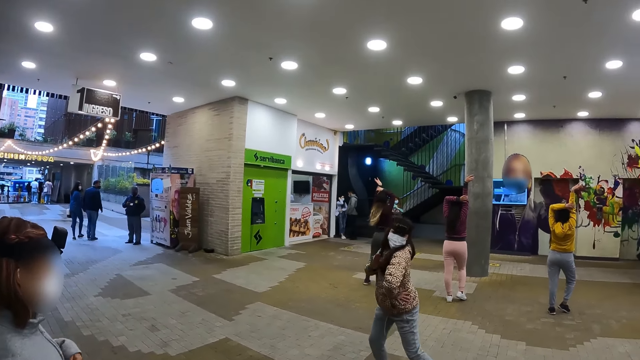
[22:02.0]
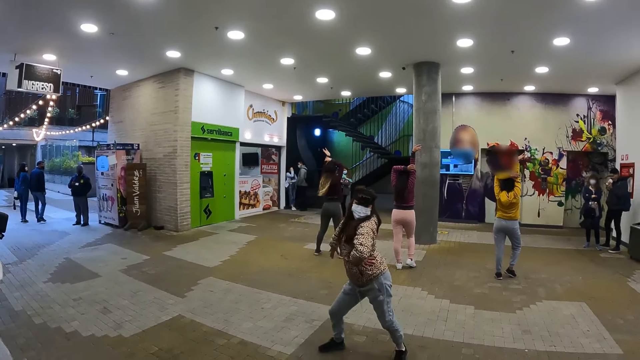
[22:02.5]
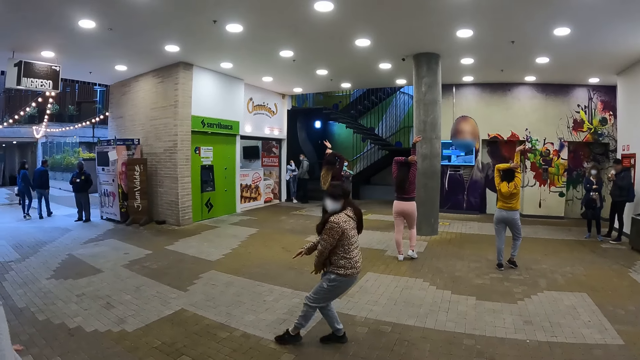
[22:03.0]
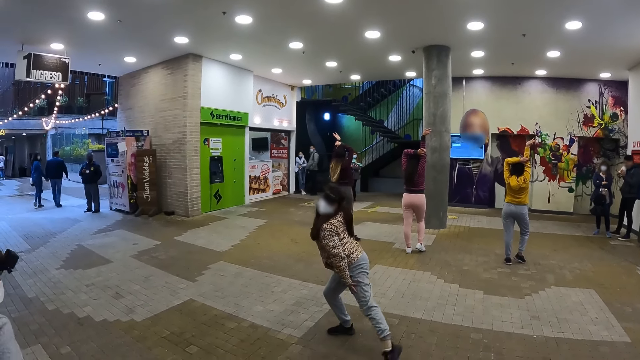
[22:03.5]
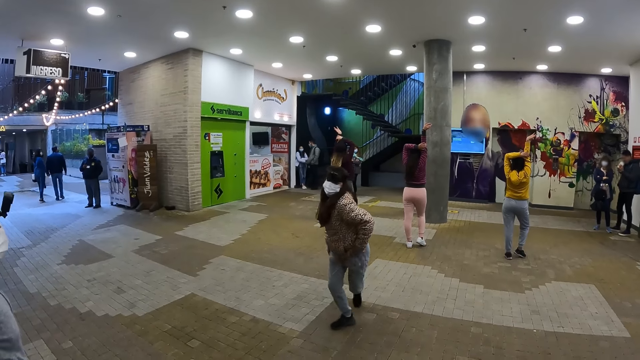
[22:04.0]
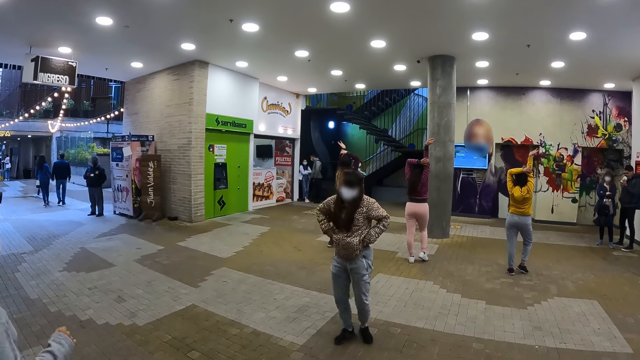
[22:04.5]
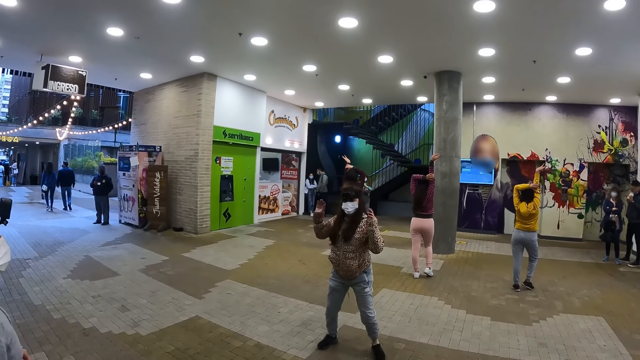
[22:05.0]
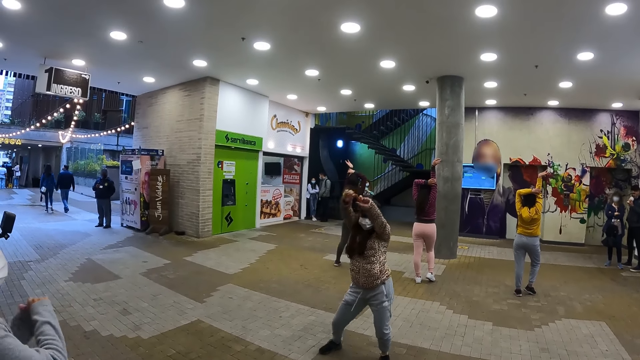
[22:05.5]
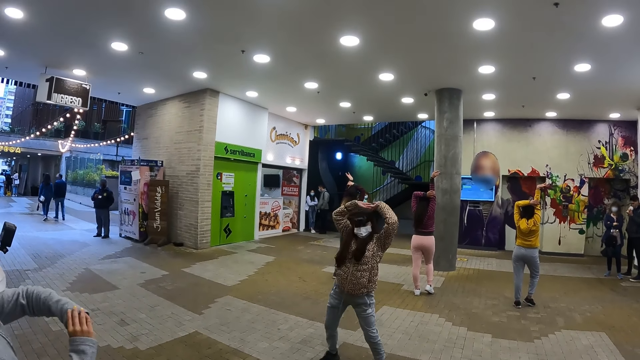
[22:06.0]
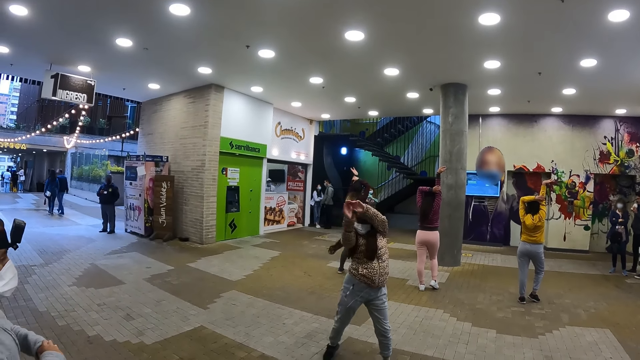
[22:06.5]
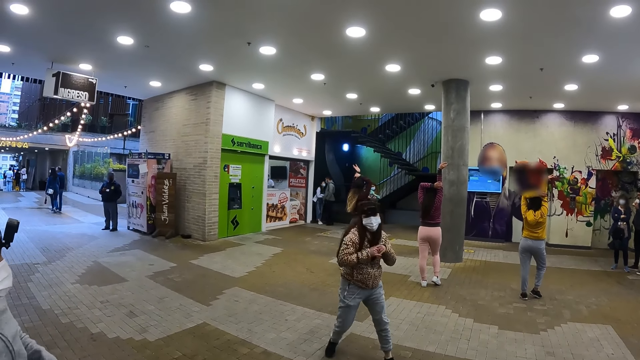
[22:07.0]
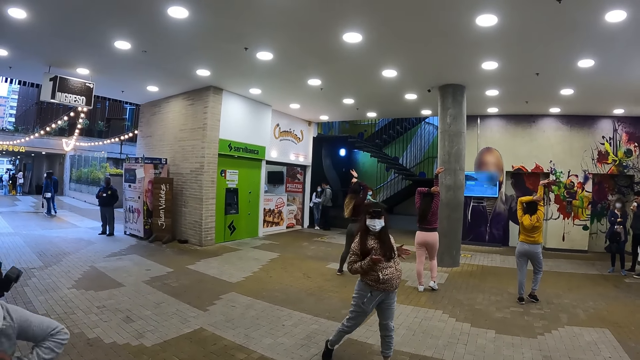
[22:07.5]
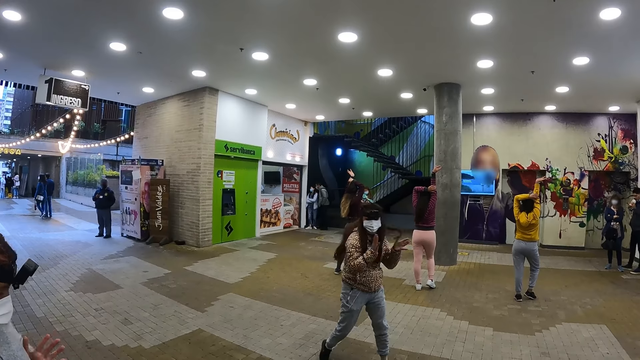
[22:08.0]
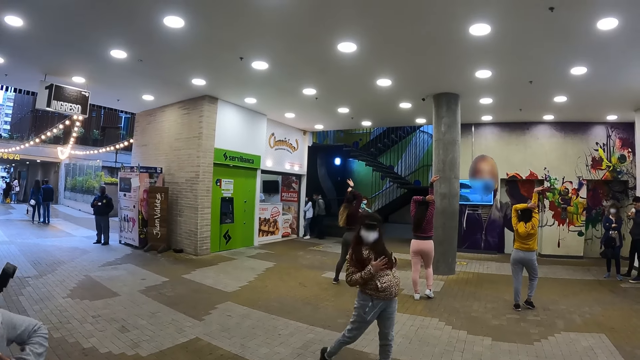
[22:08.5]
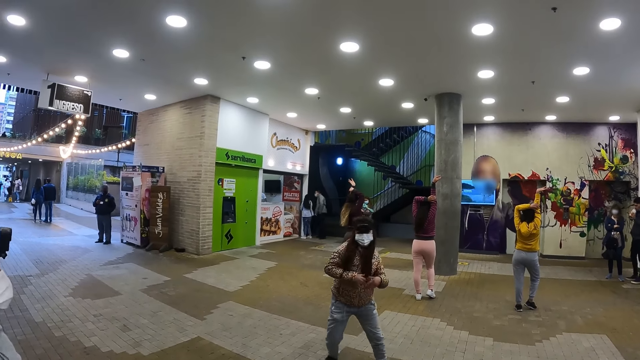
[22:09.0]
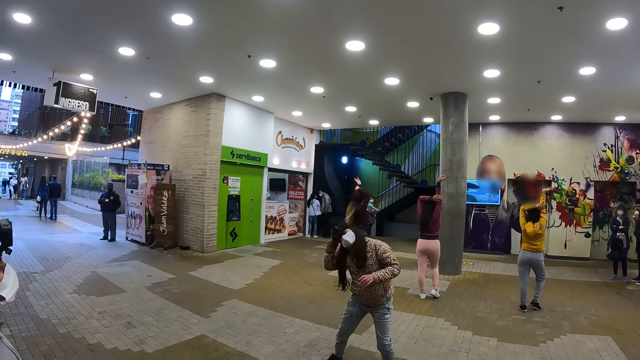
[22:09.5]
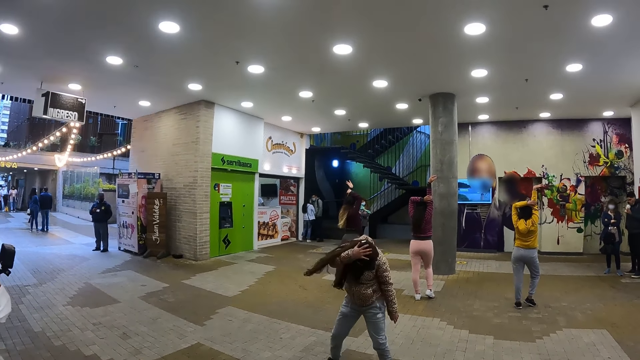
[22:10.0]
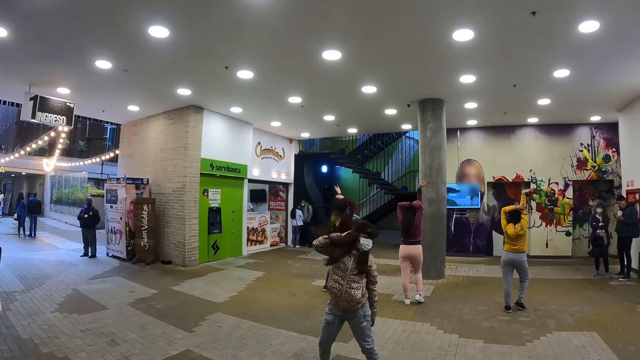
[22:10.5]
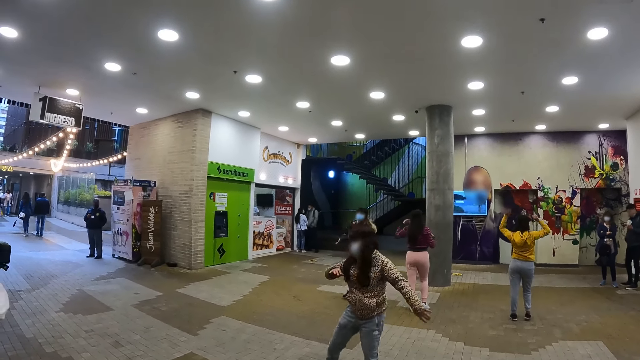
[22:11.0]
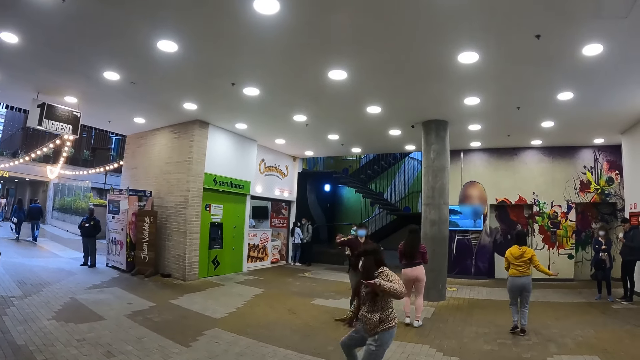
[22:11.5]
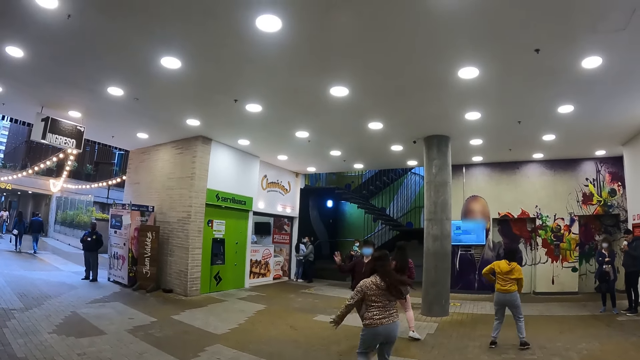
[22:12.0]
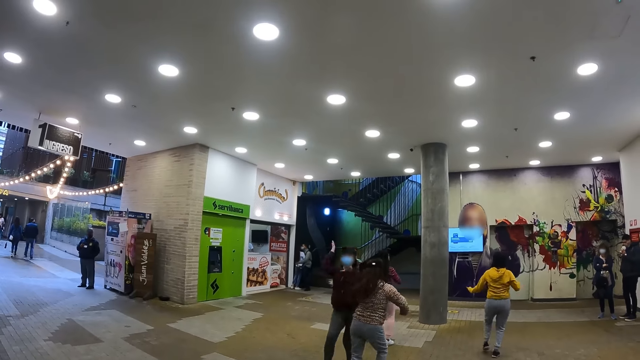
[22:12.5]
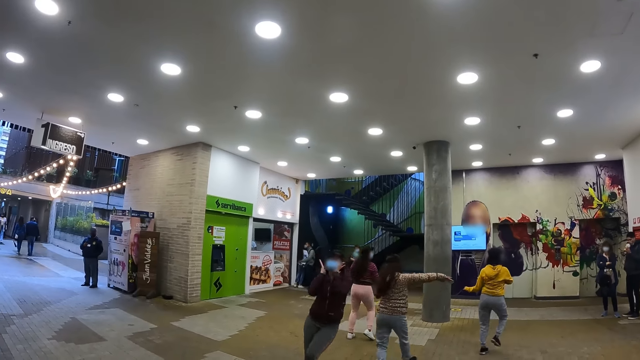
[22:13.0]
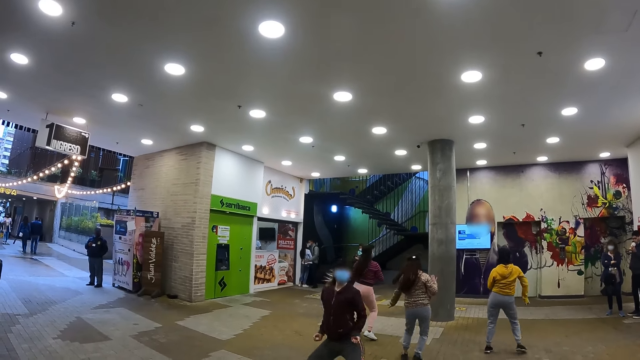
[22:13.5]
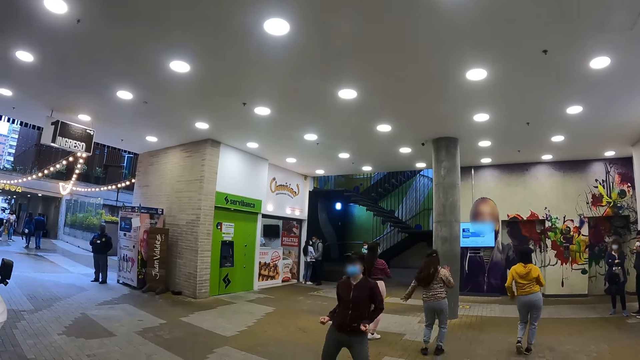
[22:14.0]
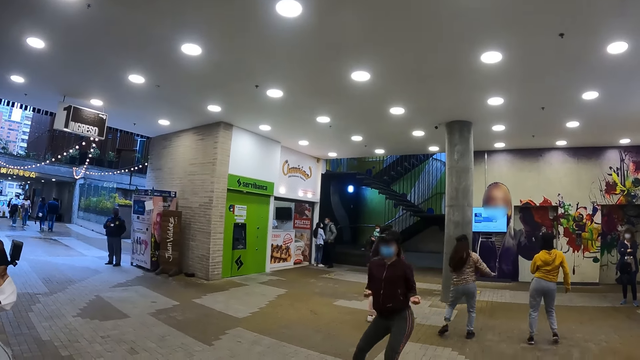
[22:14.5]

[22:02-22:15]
A woman dances with the colleagues.

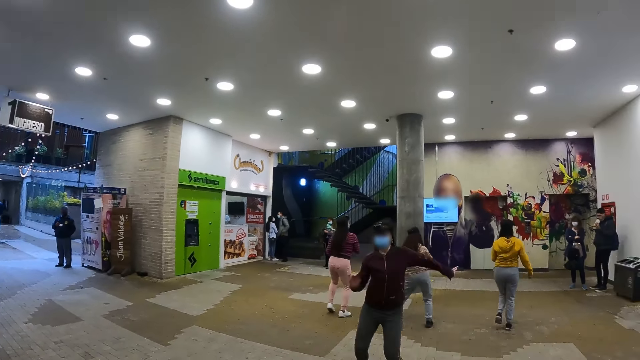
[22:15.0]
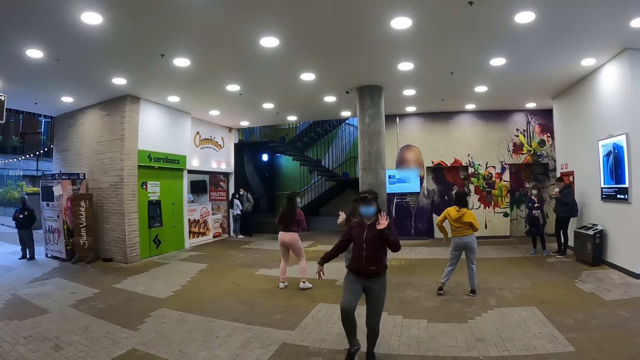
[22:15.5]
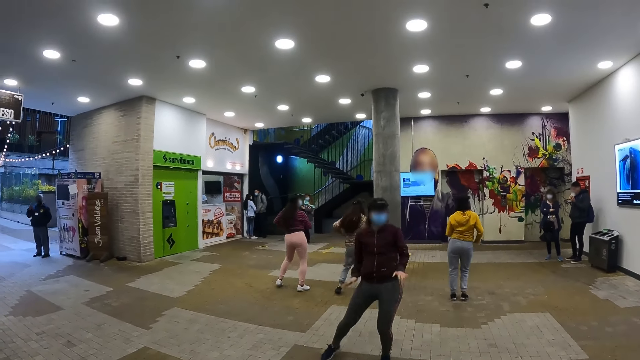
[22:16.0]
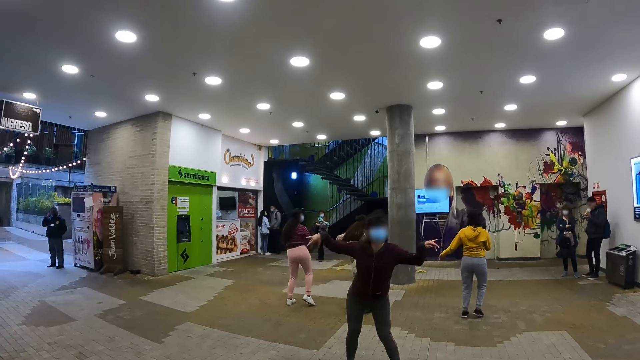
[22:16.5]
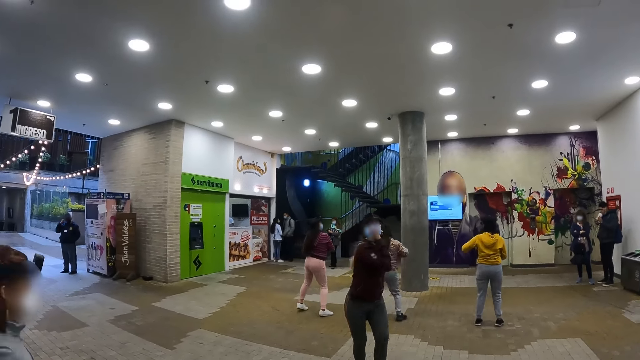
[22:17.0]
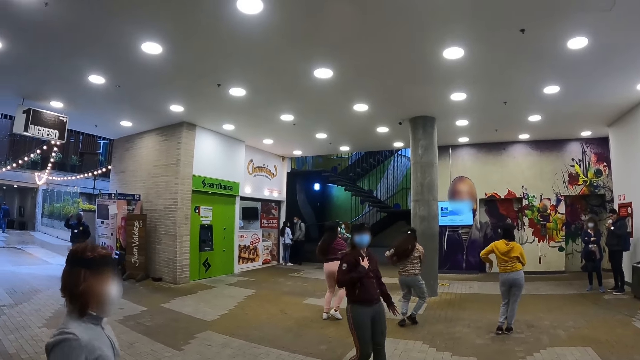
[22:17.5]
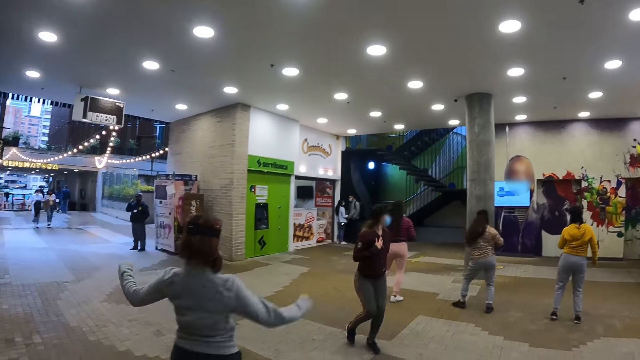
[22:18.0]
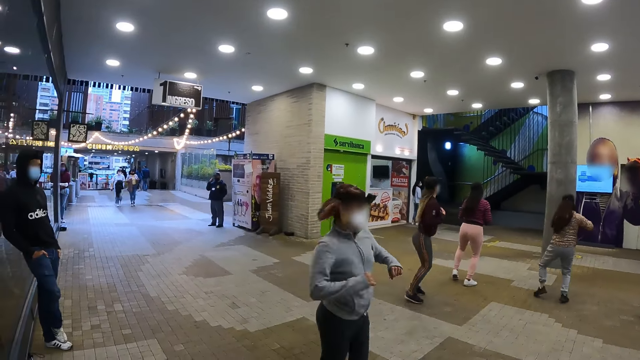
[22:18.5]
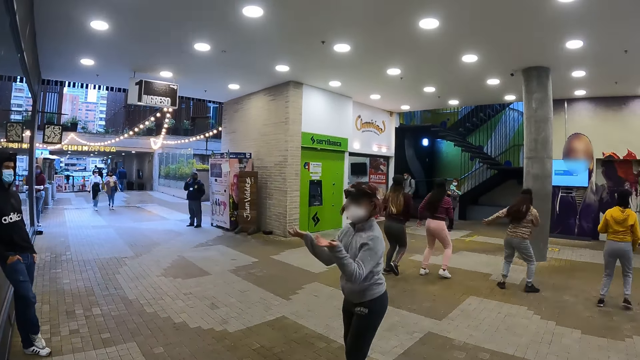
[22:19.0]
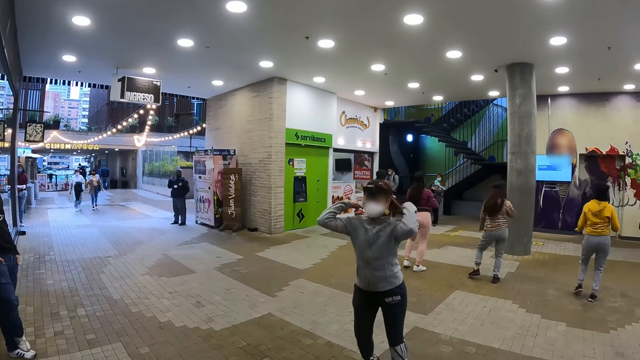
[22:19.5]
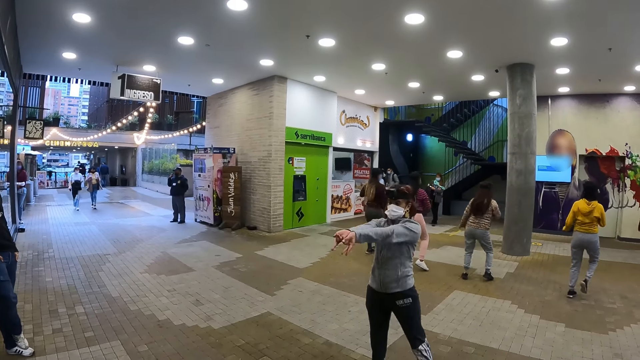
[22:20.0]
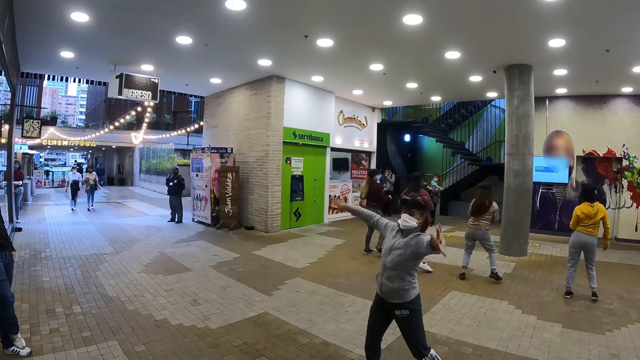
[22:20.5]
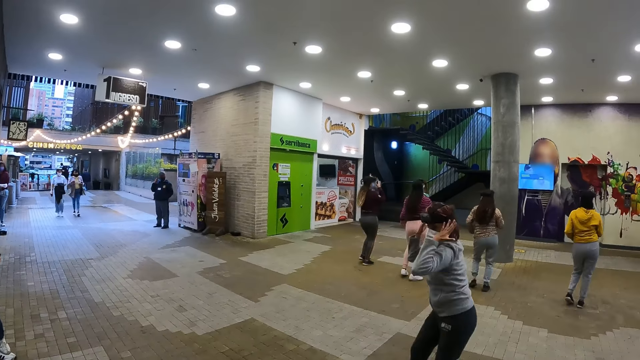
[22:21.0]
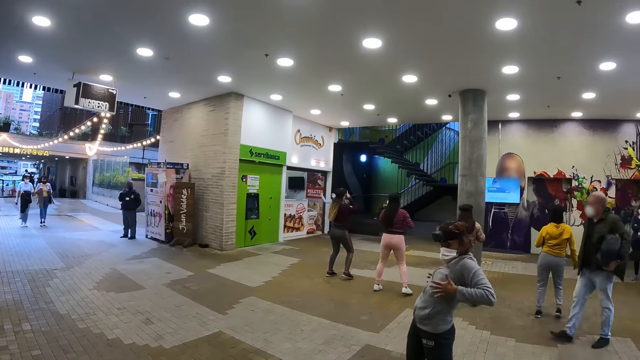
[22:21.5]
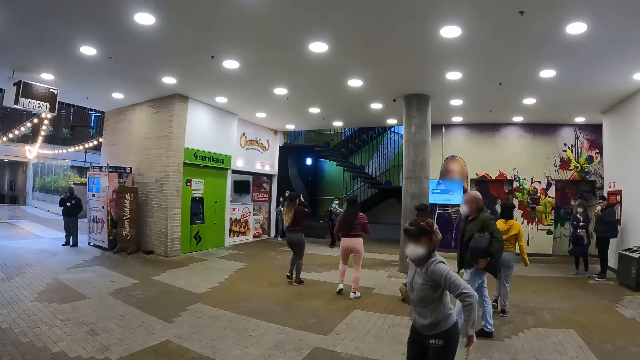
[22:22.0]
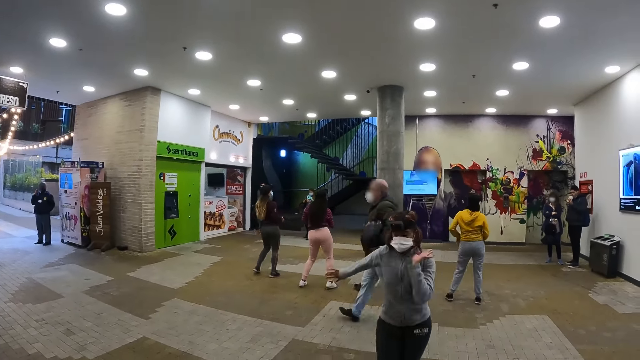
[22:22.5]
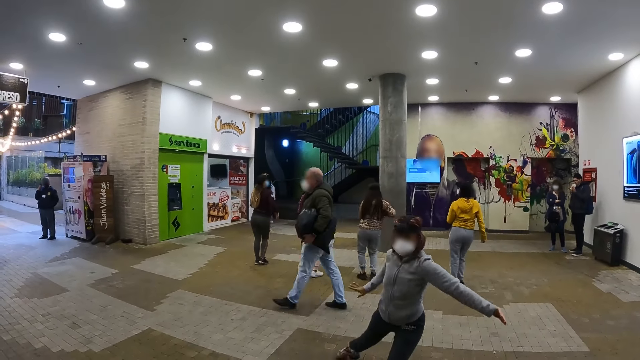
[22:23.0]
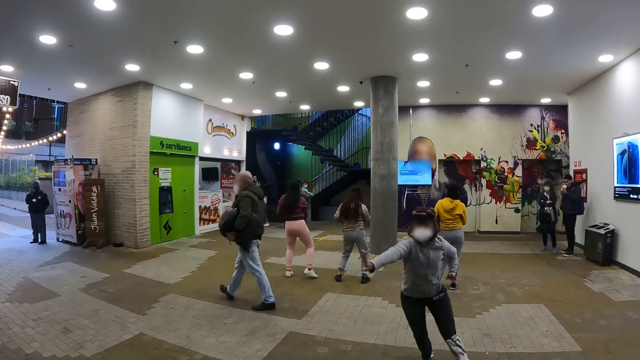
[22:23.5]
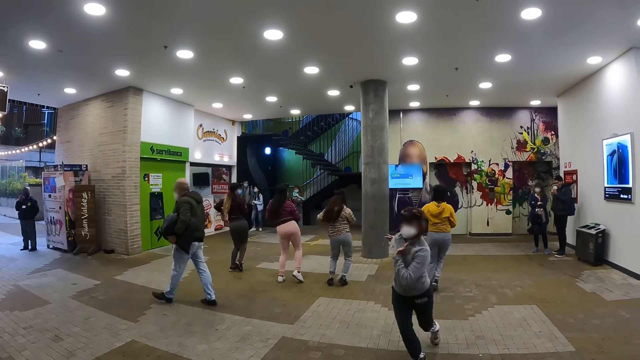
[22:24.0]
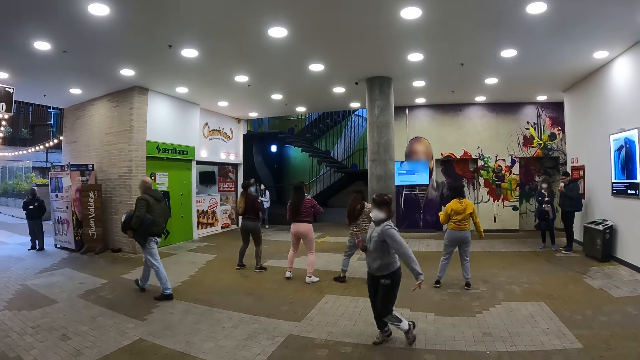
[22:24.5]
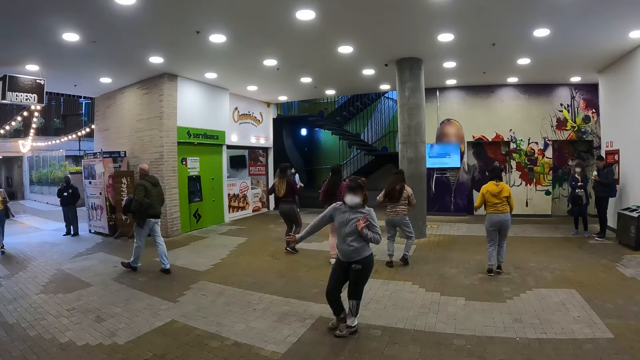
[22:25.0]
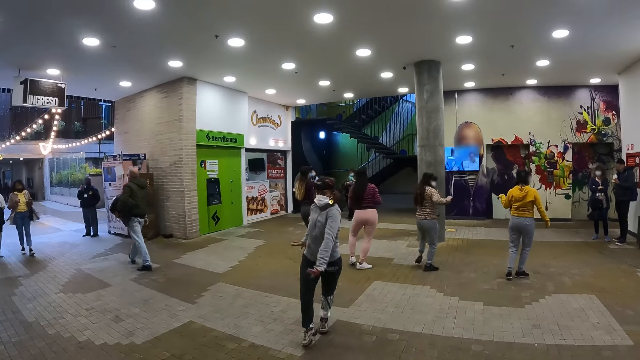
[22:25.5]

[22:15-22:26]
A woman dances towards another woman. The other woman turns to the colleagues.
